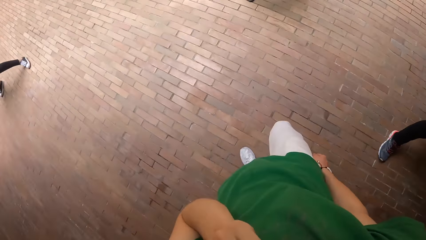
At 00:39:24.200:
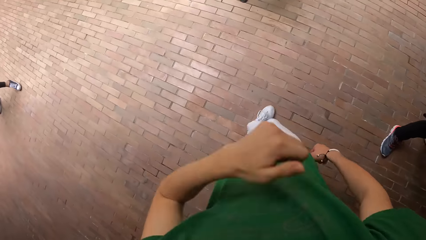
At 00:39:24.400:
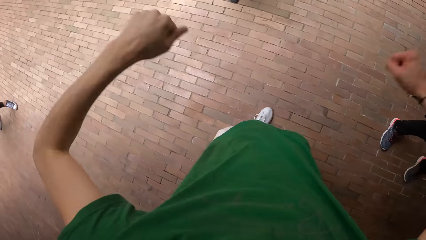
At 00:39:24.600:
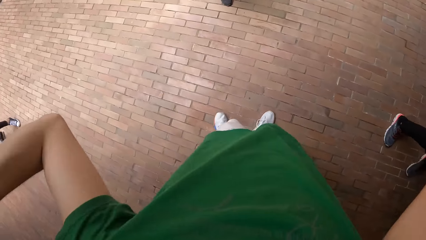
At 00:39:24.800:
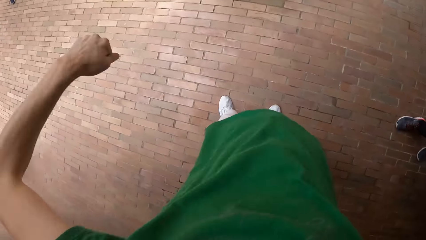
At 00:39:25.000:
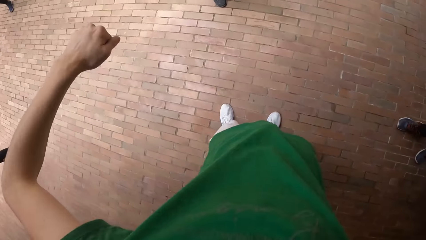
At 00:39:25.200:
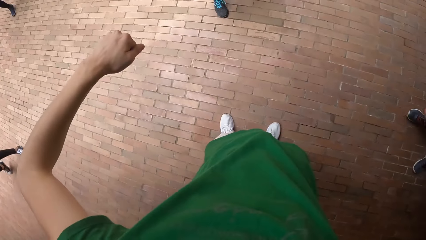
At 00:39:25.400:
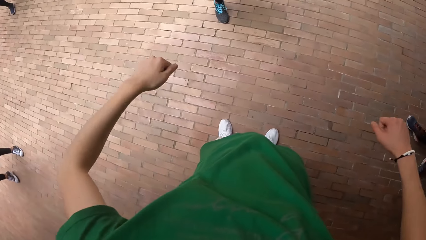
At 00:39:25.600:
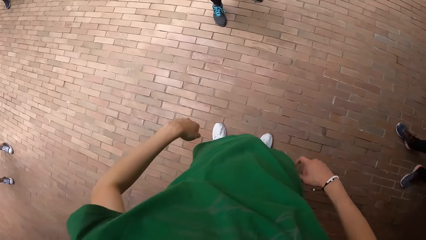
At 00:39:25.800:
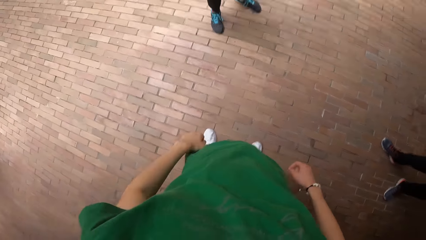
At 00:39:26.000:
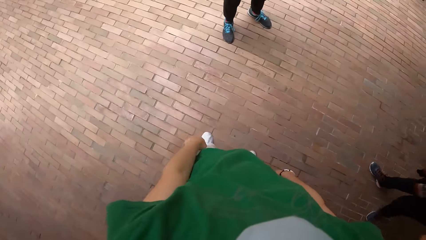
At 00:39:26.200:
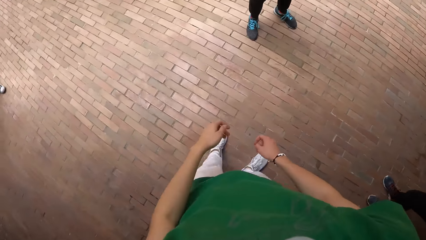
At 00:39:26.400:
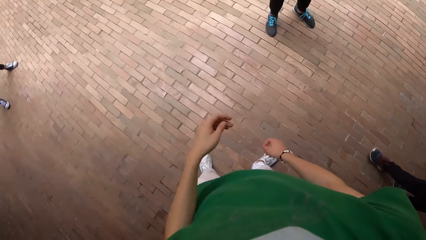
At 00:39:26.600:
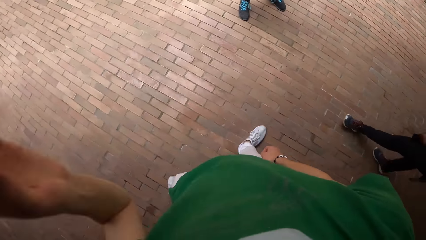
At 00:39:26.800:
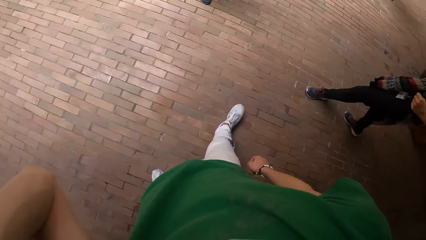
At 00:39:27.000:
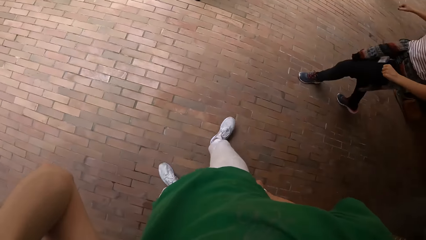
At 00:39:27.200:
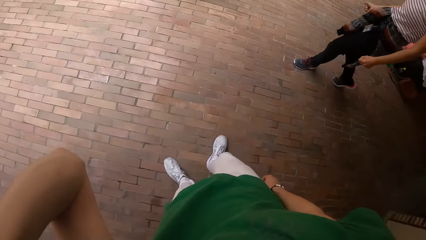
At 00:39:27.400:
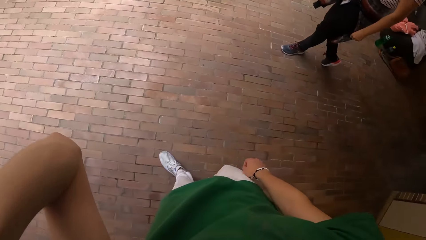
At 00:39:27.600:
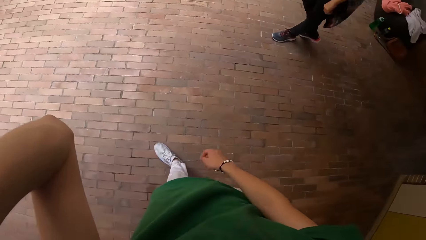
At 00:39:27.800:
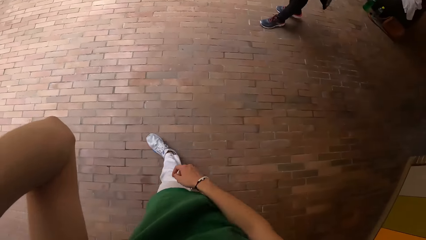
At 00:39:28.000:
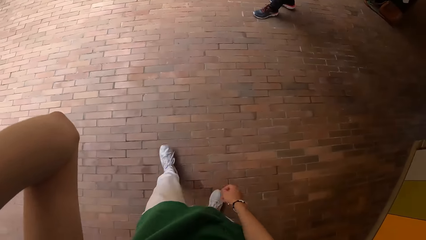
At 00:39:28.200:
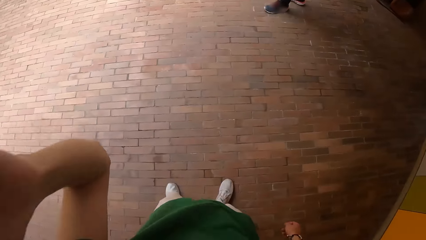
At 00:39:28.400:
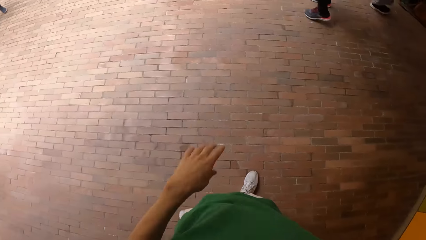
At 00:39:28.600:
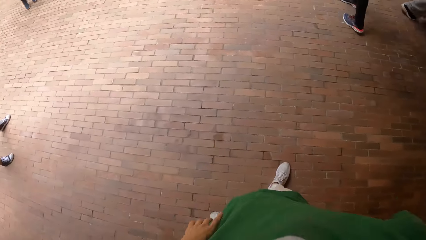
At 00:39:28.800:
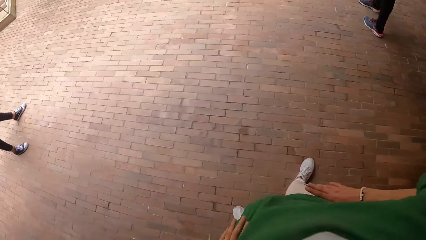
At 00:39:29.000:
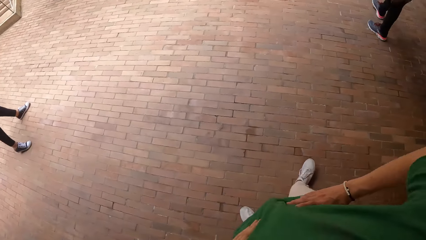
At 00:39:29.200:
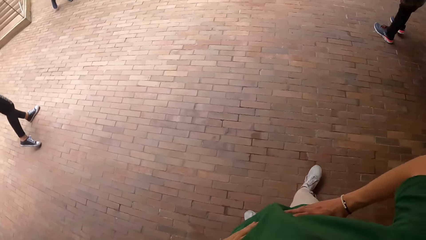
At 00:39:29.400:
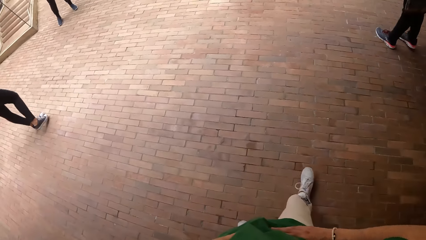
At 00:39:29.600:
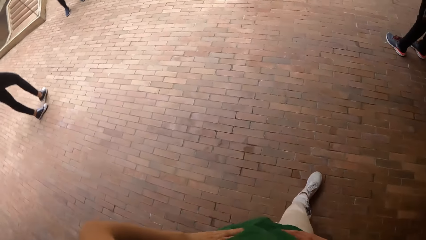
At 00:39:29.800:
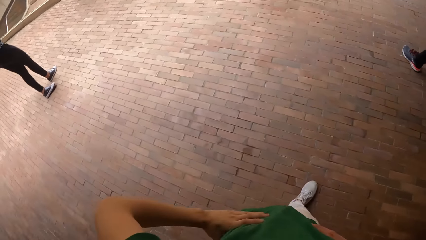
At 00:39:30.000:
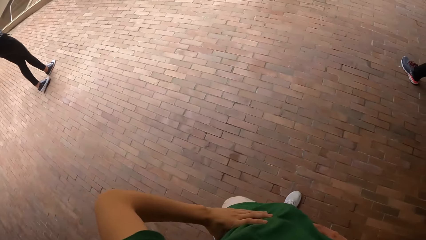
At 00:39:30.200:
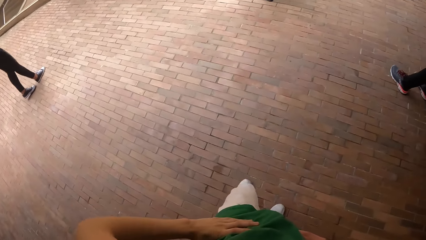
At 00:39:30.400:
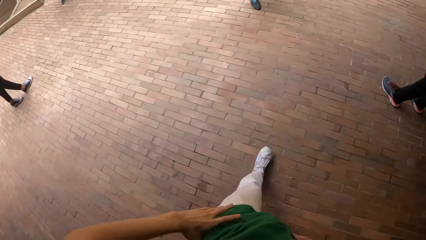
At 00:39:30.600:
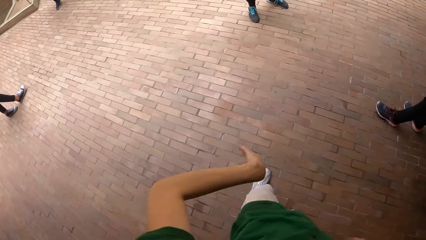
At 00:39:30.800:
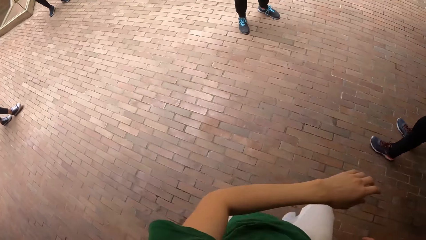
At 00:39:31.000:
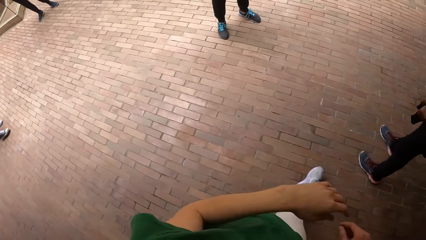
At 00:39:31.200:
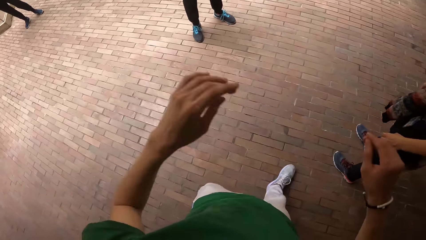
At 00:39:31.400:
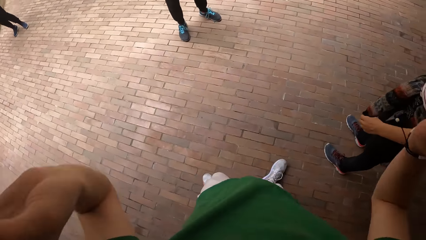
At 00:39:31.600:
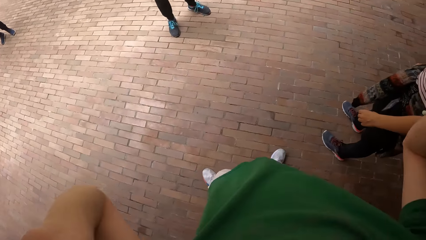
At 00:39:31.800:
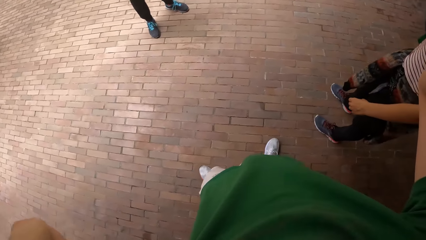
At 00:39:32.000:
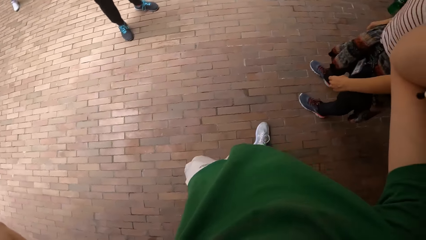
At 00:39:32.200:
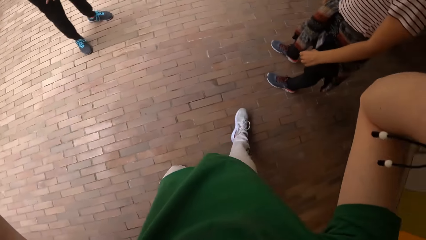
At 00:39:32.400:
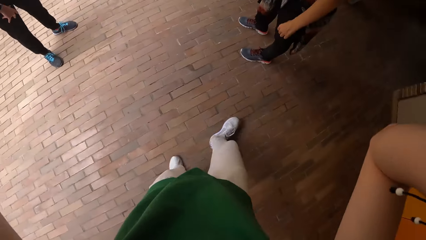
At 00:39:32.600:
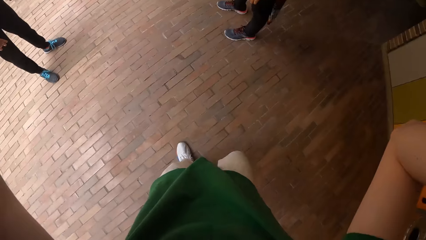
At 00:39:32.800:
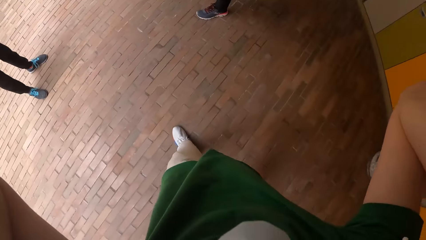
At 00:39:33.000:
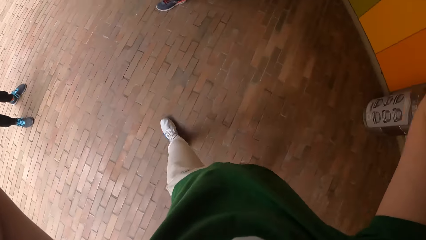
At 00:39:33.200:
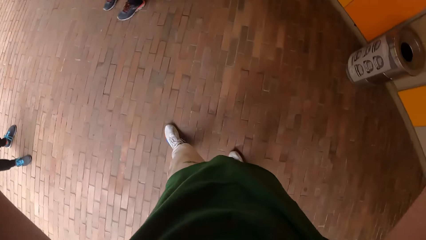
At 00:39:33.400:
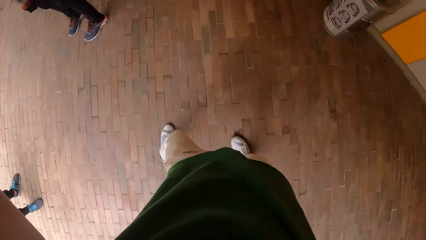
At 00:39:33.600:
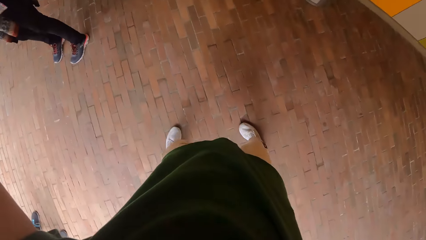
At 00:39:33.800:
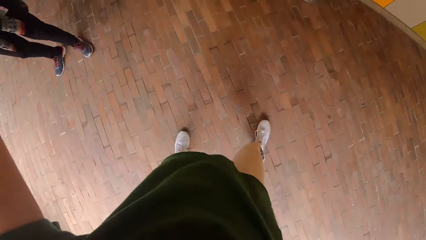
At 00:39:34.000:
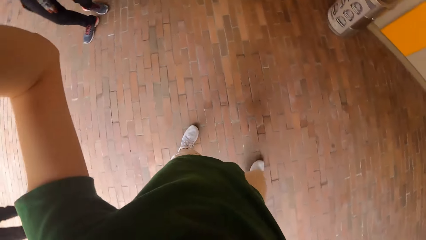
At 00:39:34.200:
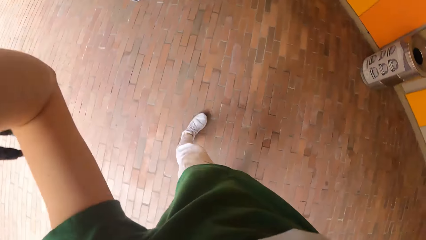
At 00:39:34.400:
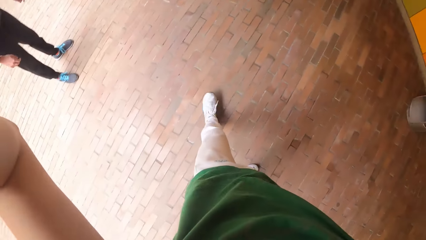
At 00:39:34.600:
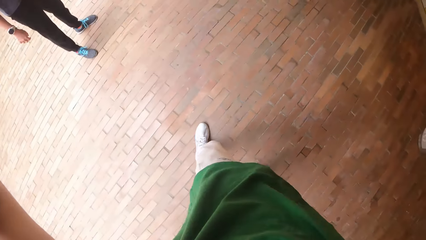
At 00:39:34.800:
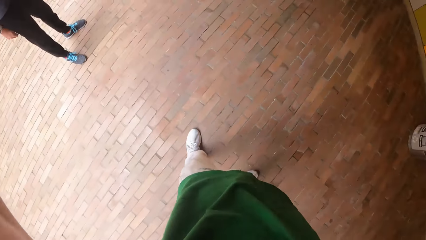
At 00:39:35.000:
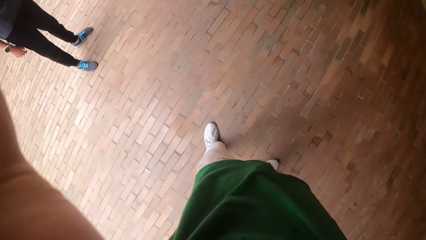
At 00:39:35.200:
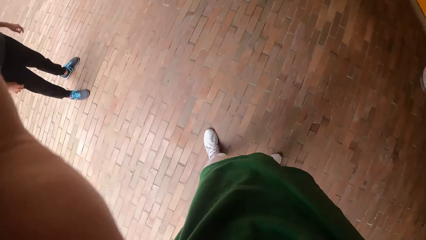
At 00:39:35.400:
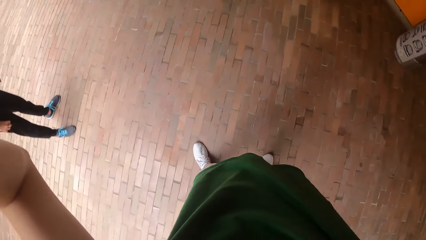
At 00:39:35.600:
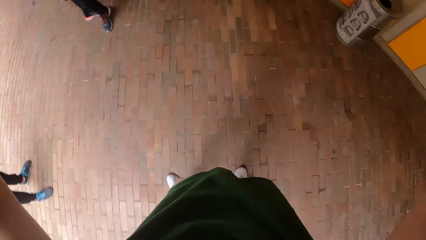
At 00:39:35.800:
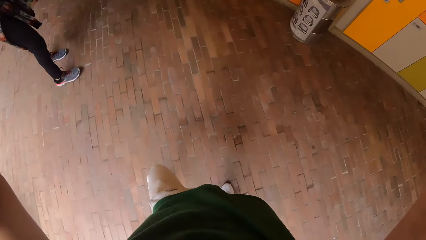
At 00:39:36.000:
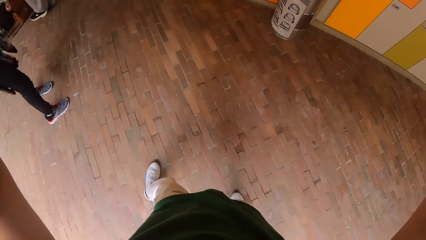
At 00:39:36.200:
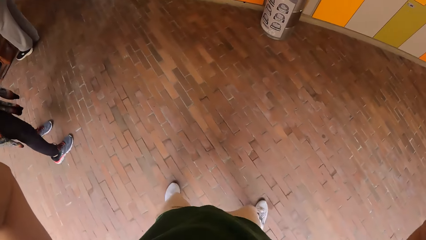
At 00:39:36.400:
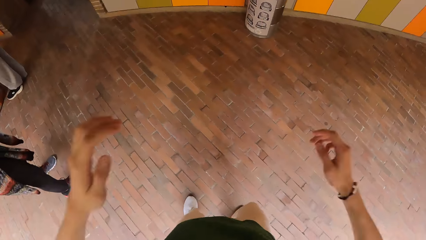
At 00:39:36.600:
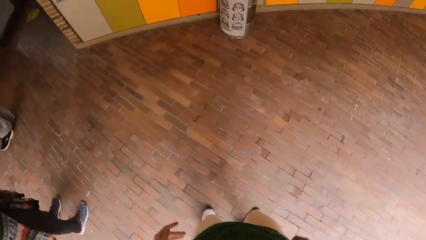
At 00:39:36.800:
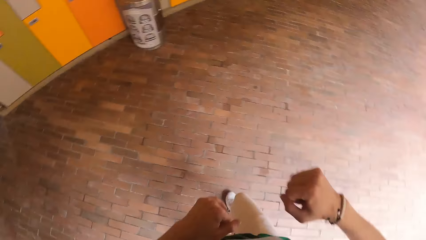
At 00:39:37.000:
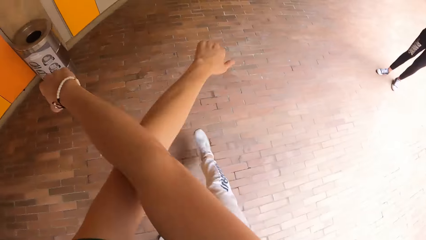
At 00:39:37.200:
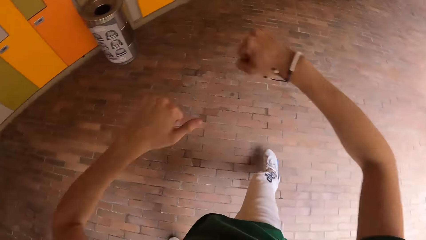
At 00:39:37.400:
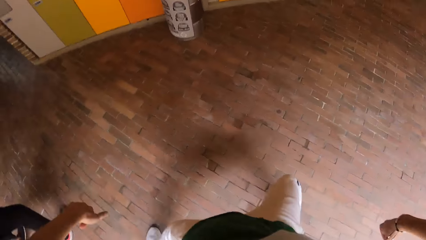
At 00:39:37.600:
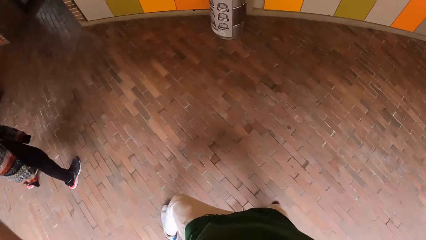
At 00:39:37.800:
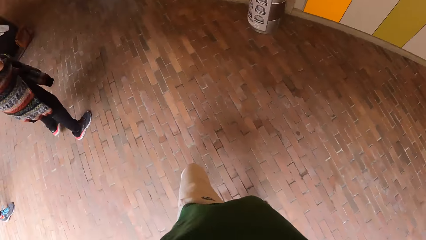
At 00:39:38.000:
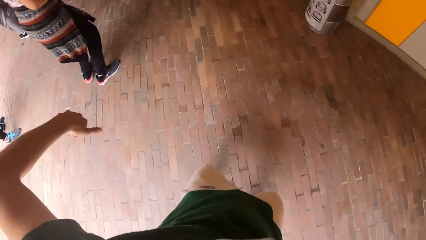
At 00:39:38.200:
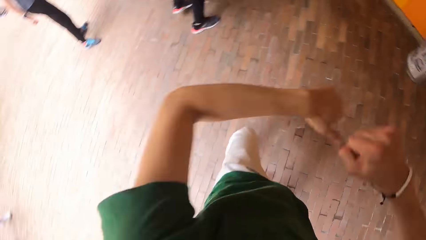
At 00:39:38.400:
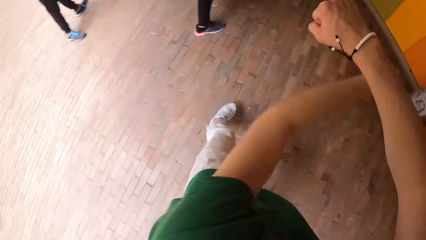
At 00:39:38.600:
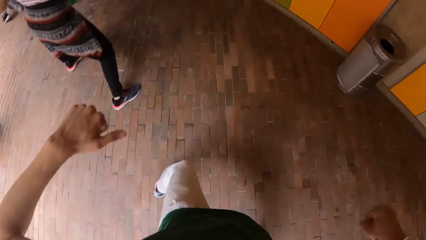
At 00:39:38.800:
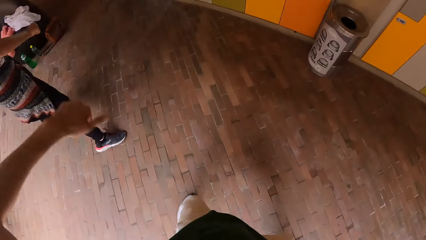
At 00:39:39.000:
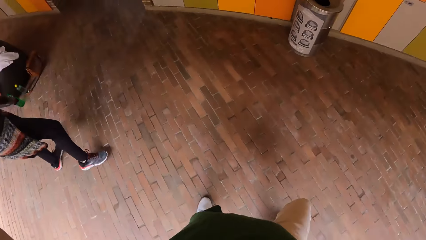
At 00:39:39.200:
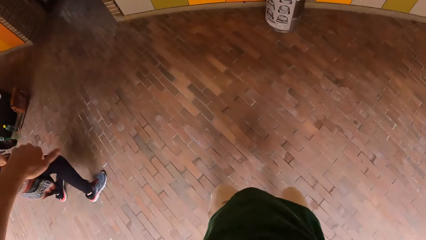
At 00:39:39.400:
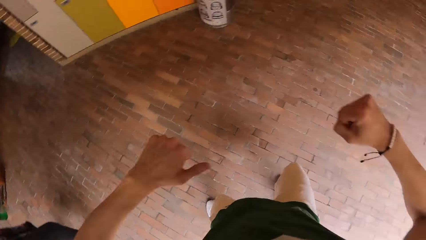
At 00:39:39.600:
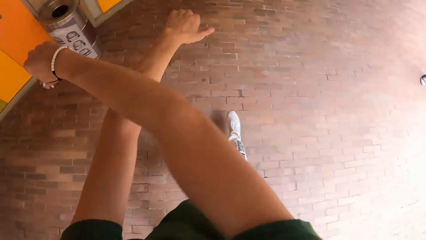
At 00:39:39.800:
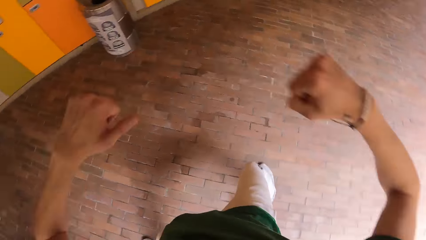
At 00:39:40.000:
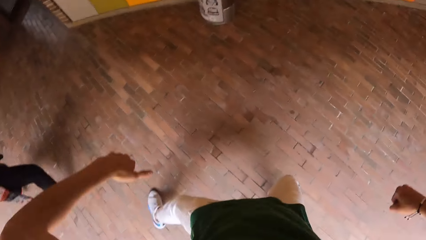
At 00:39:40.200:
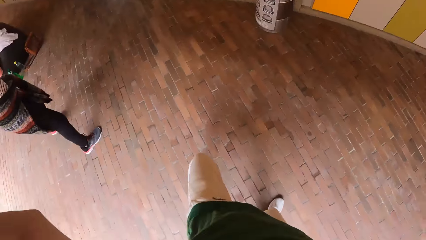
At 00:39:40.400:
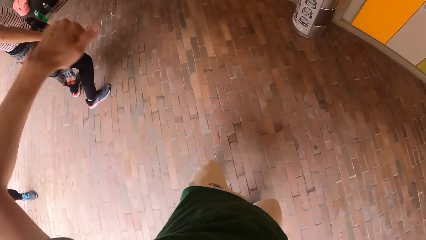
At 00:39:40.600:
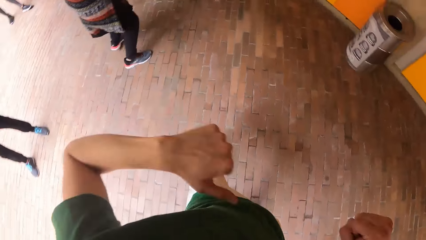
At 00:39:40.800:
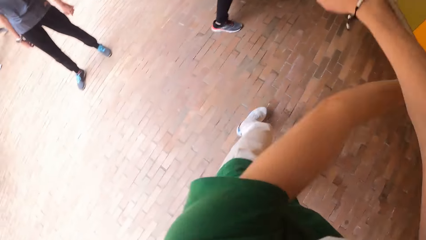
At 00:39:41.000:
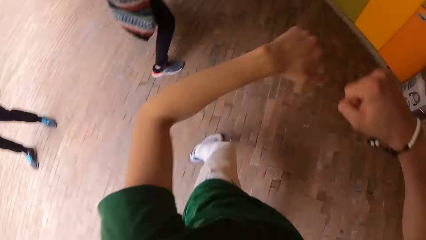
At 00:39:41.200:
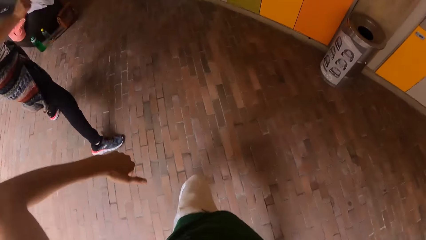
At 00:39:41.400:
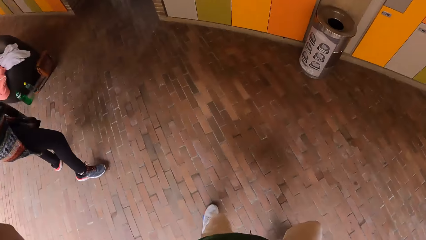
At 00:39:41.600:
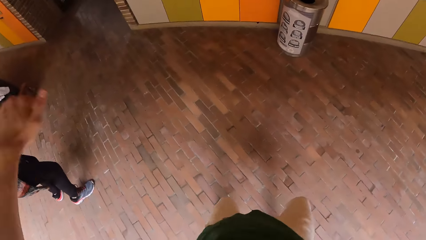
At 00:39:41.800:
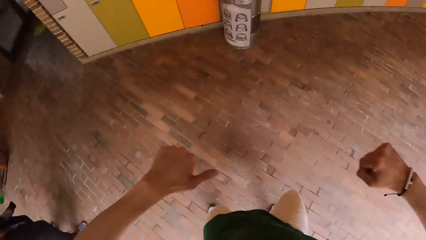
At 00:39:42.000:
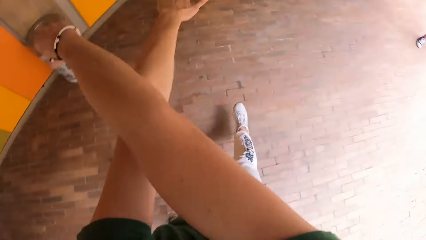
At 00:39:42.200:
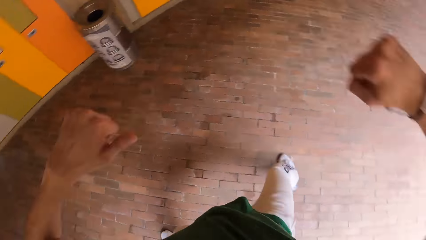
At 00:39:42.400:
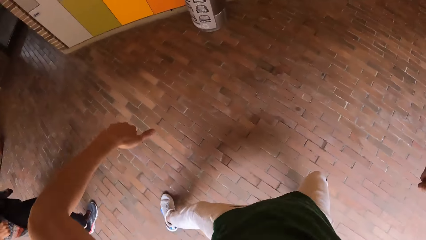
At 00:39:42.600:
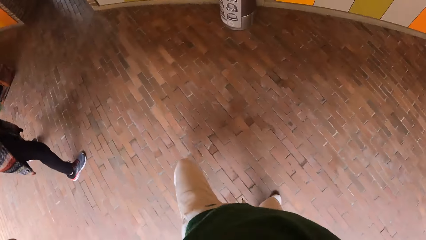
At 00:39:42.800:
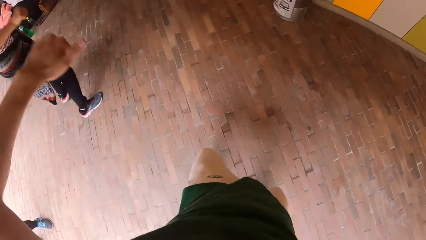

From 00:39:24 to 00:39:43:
The camera wearer dances in the studio. He walks backwards. He adjusts his camera on his head with his left hand. He places both hands on his waist. He walks forwards. He adjusts the camera on his head with both hands. He turns around. He dances in the studio.
